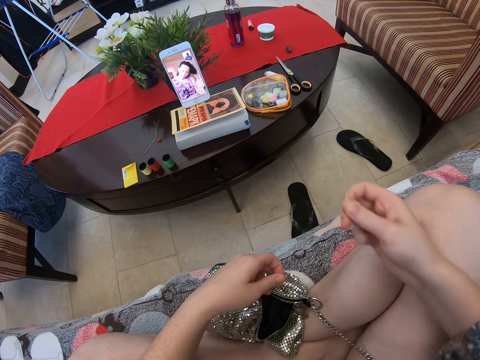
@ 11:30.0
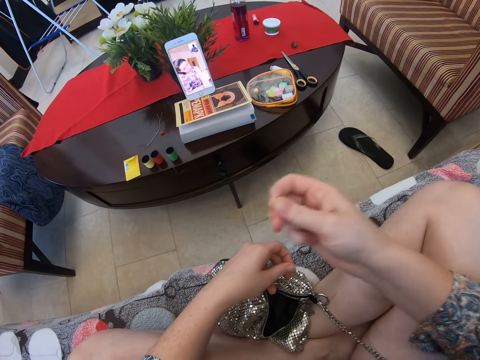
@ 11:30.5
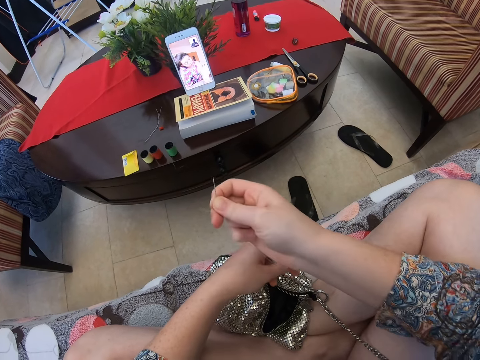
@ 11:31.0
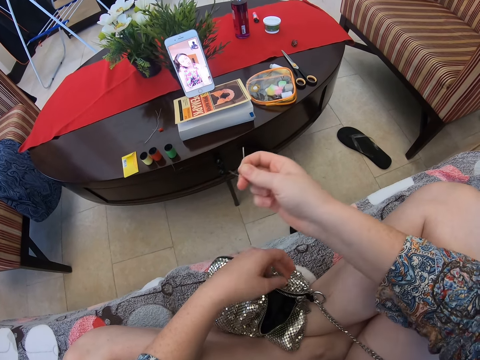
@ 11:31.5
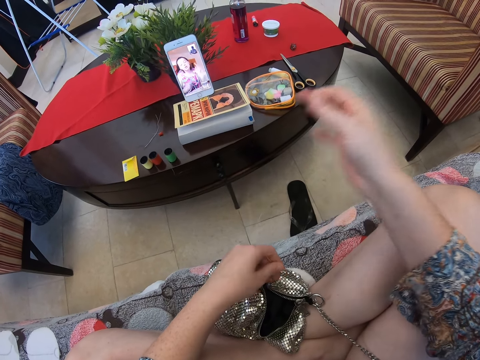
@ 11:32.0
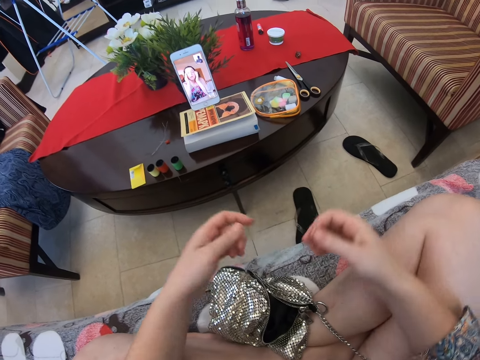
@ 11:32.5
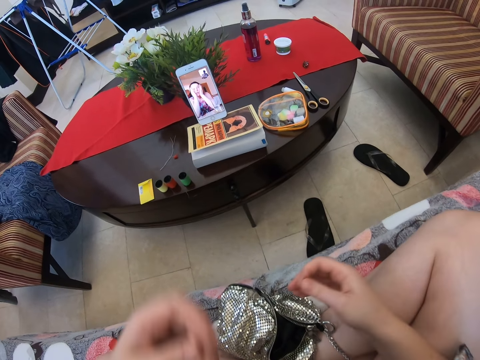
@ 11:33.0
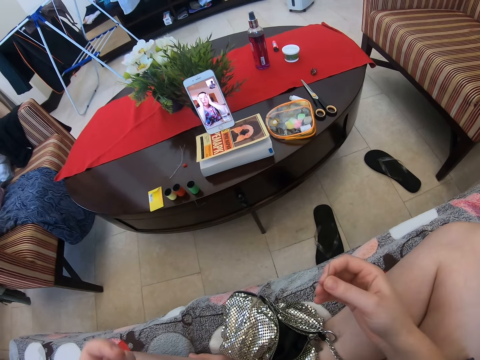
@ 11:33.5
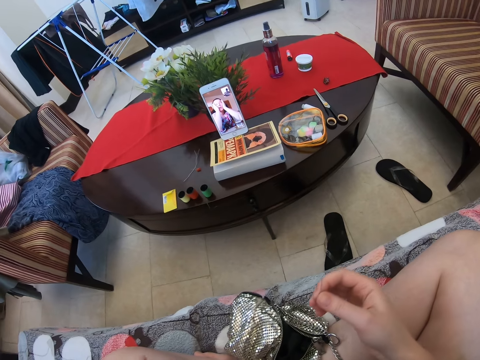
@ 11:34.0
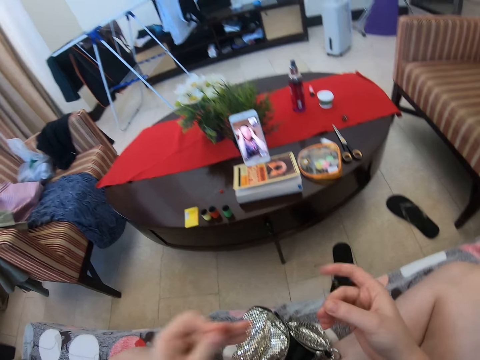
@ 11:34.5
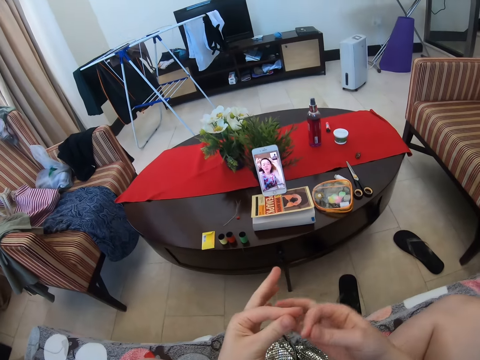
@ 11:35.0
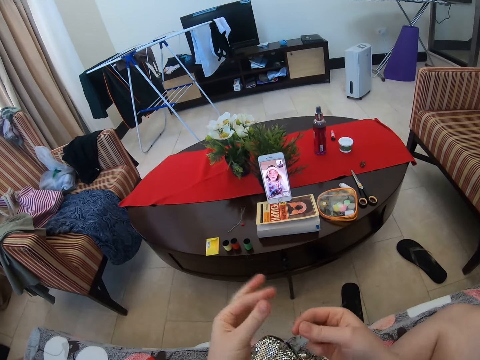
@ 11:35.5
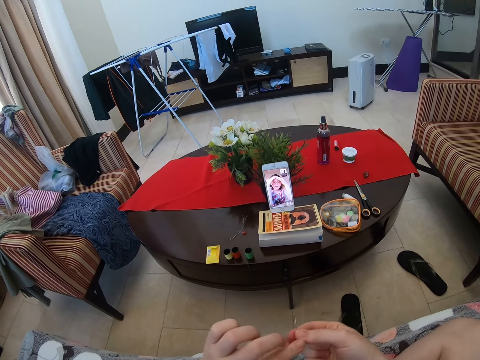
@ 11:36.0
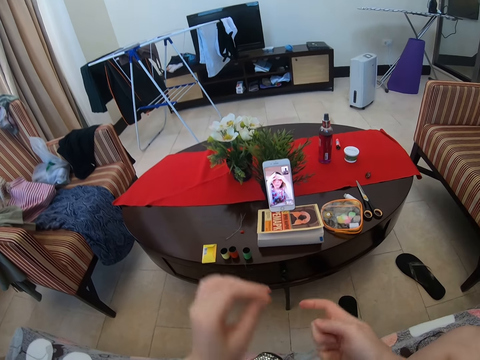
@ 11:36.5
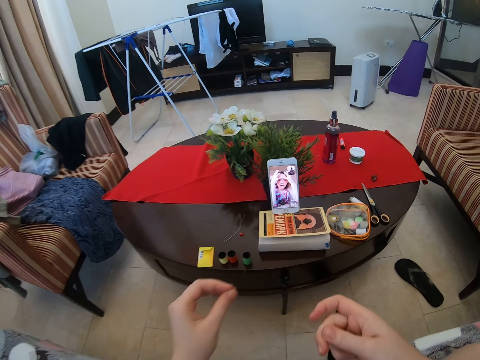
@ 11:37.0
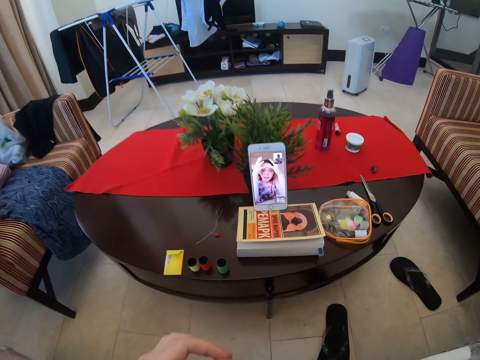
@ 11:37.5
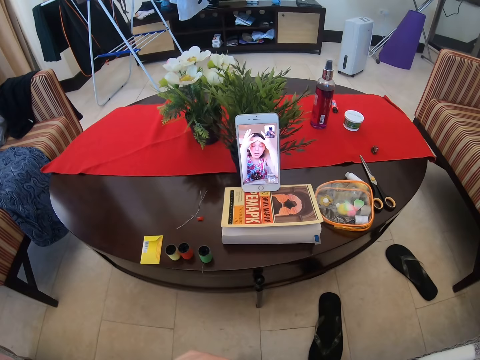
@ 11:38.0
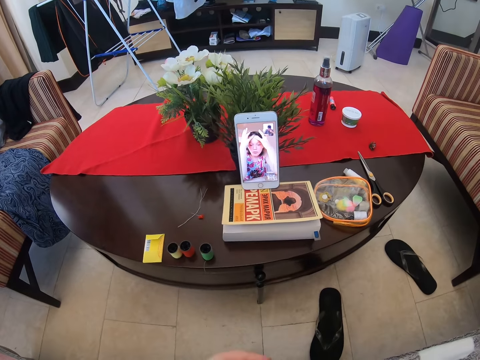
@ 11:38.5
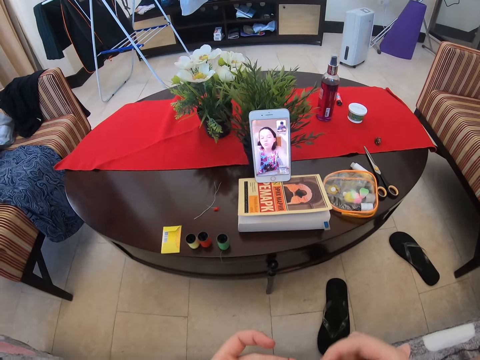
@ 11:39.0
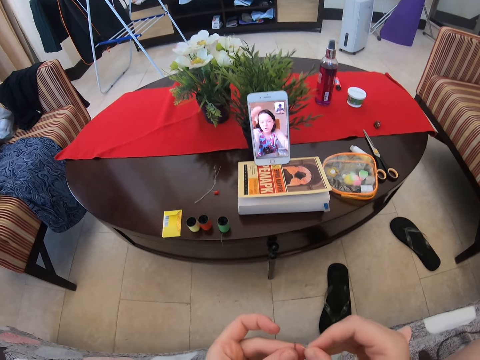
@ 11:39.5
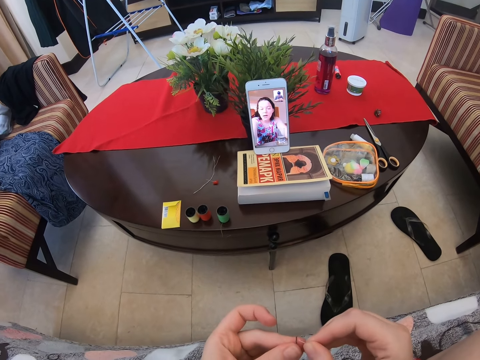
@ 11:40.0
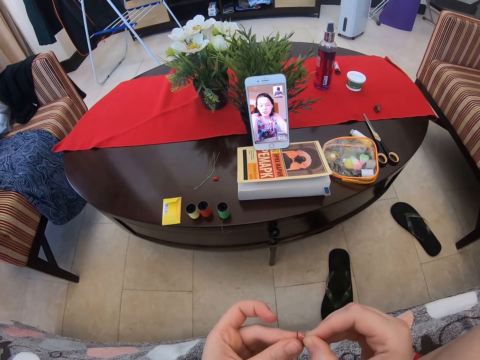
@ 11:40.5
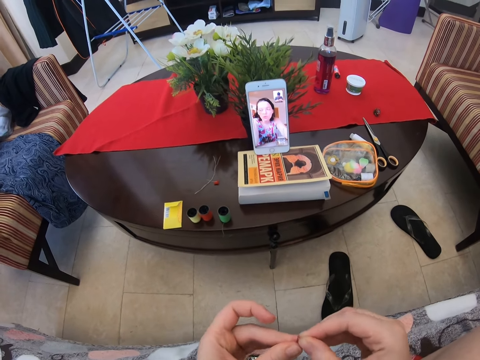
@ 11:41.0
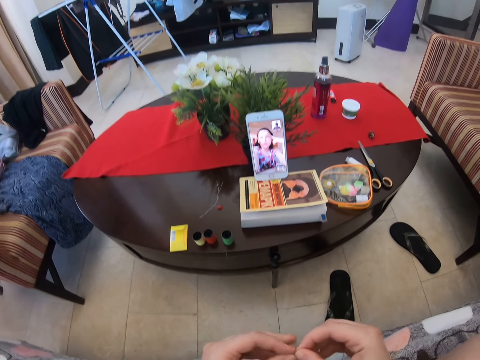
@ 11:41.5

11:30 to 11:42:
The camera wearer fixes the sewing thread on the needle.

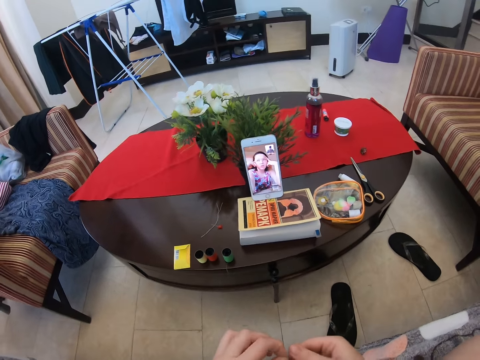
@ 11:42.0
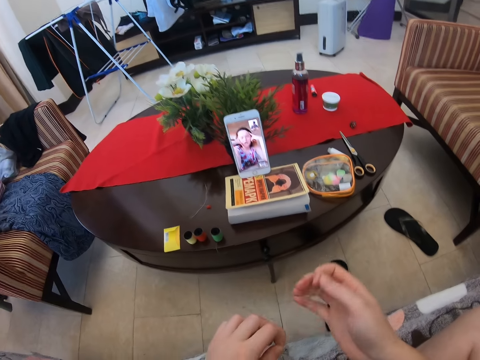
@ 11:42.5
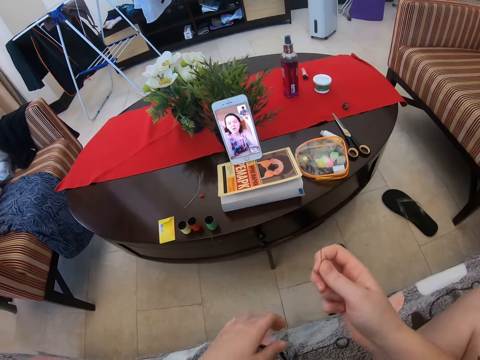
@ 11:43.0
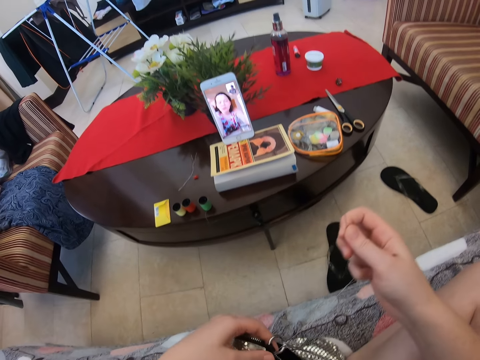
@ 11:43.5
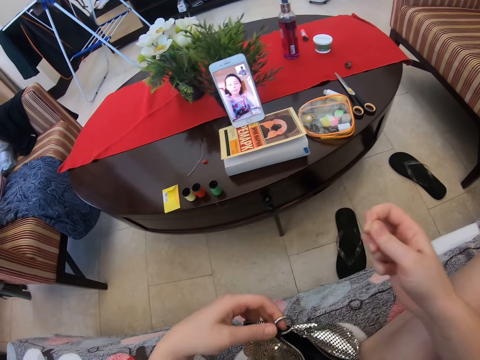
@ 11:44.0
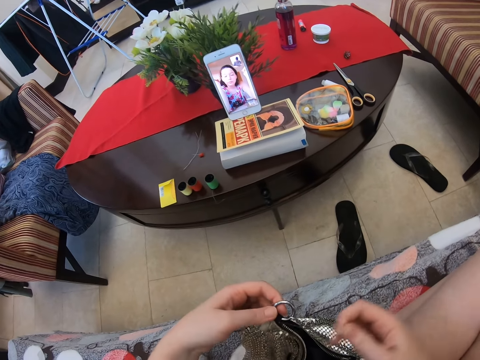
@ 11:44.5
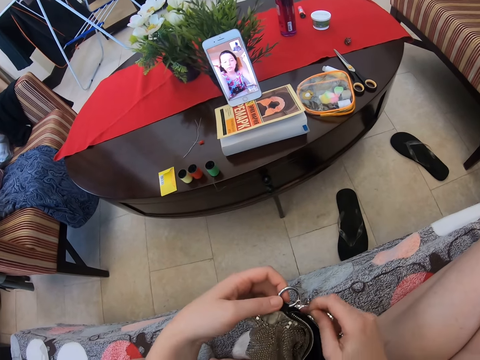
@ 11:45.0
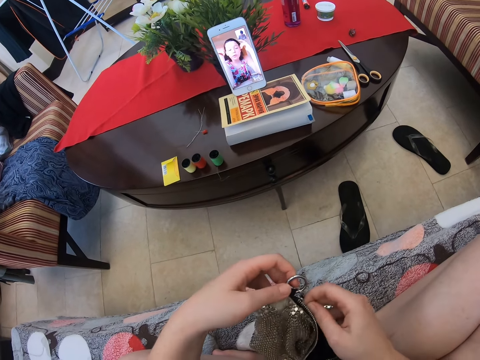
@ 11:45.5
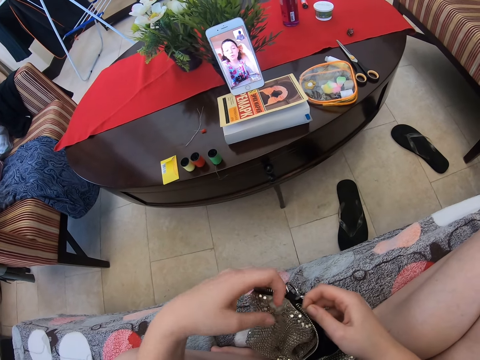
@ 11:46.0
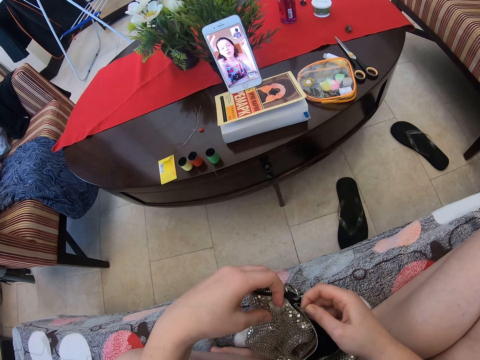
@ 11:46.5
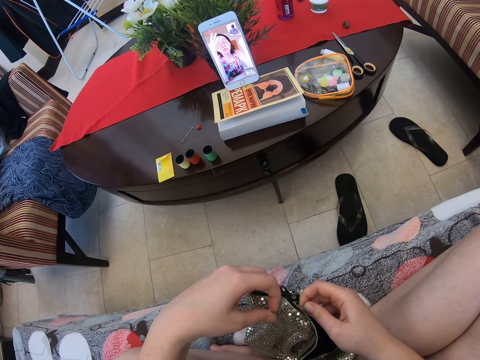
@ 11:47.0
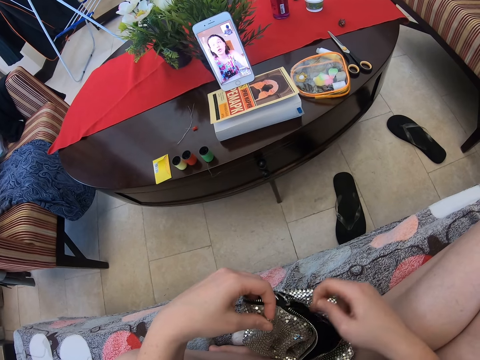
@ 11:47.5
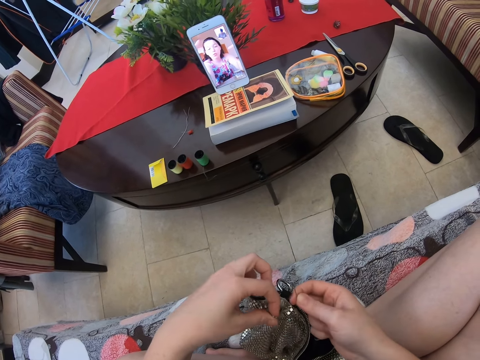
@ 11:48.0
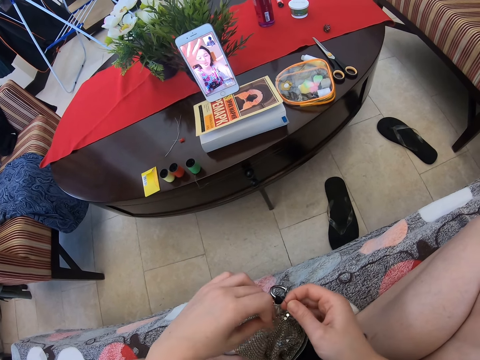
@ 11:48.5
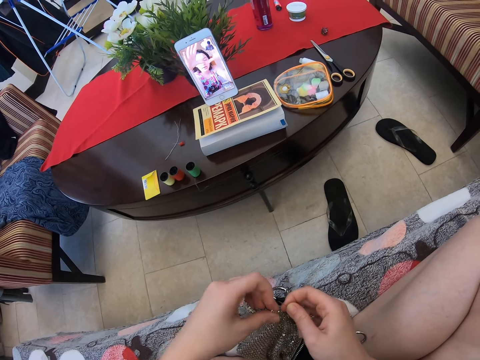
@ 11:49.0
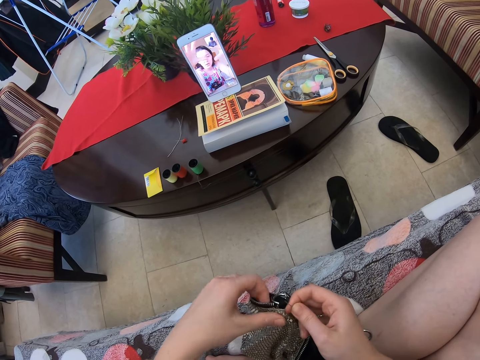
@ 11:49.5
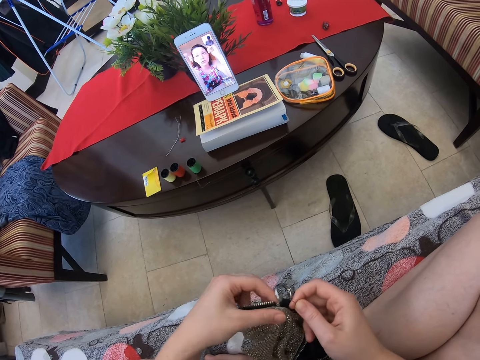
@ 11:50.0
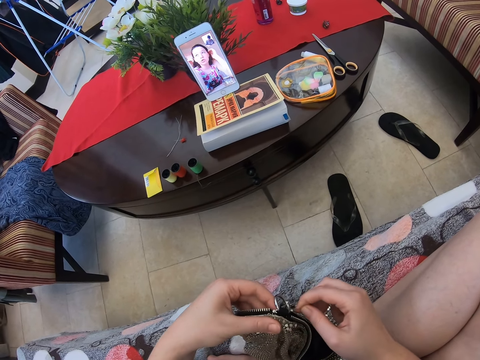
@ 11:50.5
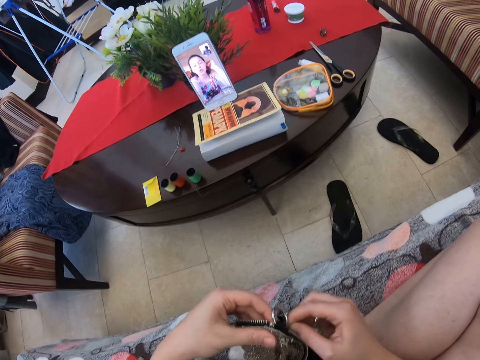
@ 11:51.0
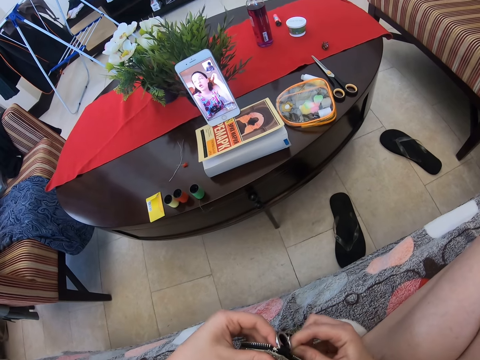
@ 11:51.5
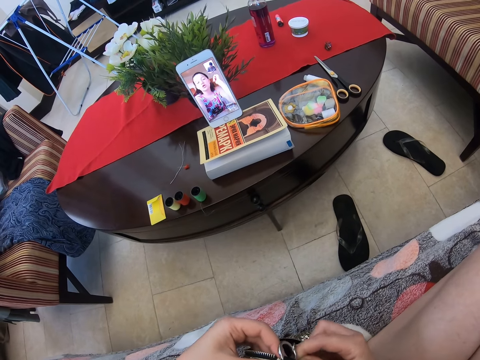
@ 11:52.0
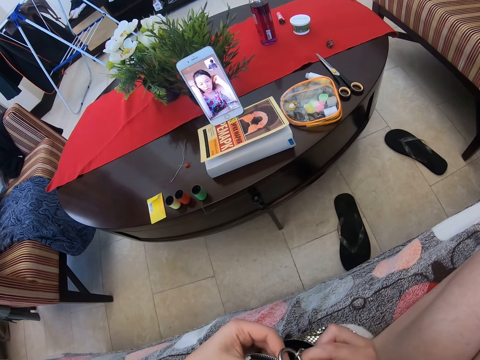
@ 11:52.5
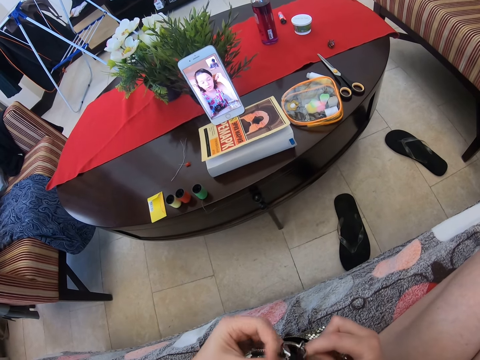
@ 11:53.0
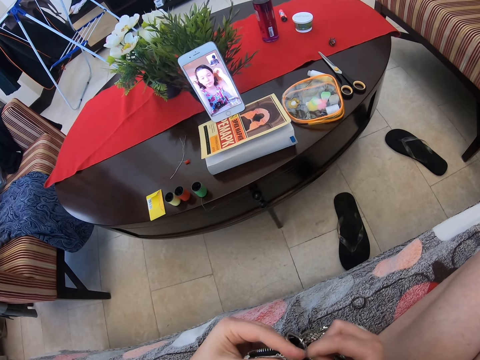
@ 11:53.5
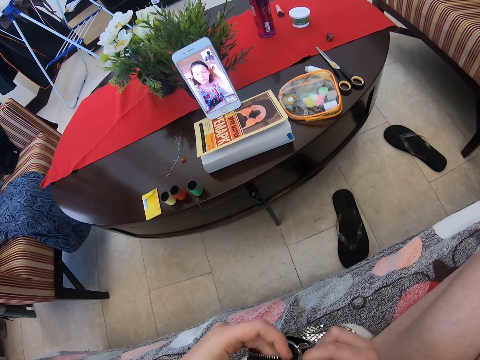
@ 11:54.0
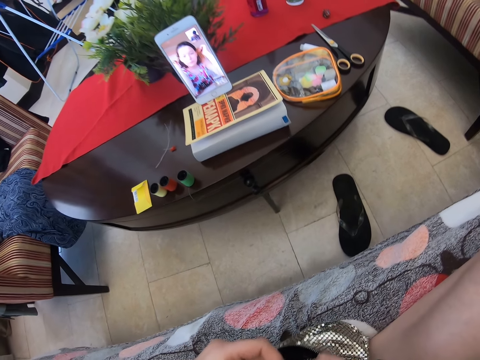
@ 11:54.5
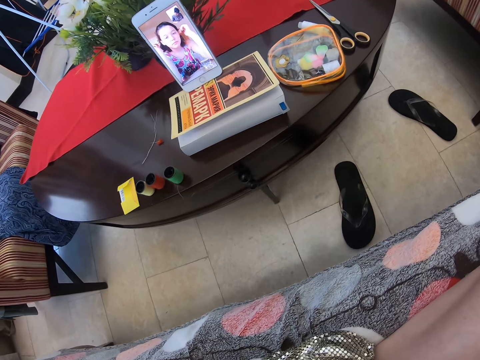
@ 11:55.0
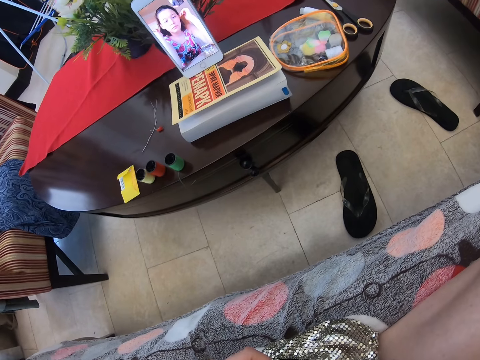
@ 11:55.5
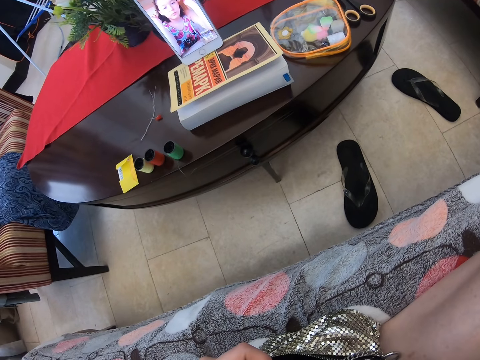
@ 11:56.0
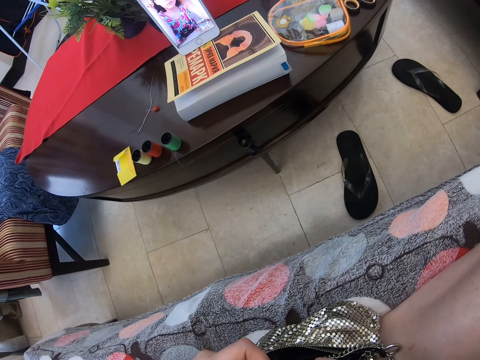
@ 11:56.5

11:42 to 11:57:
The camera wearer stretches the sewing thread. They are sewing their bag. They knit the bag with a sewing needle thread.
